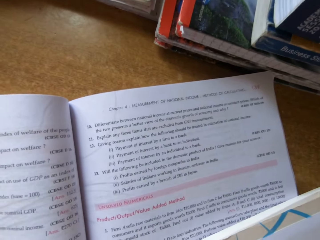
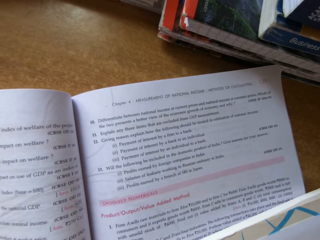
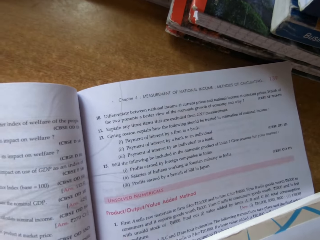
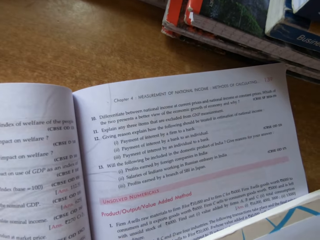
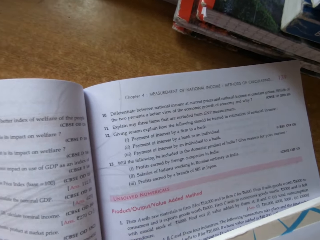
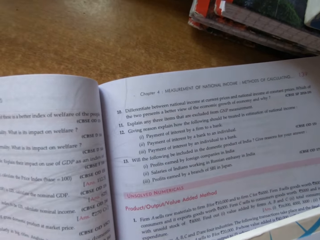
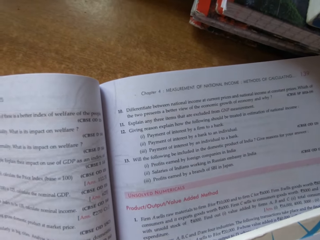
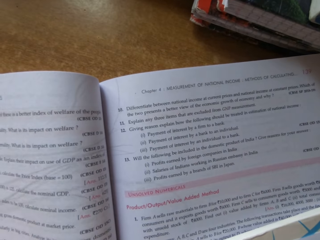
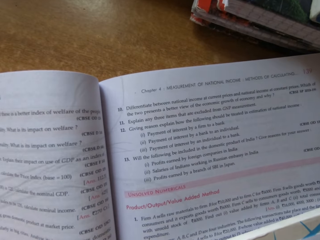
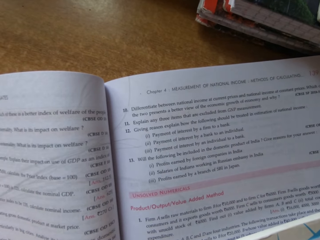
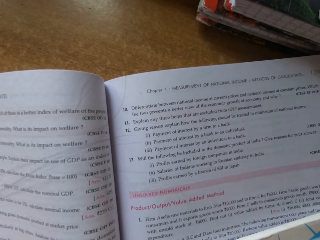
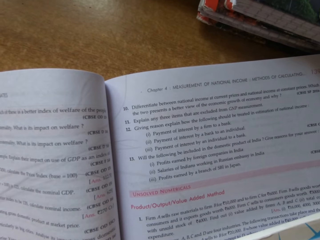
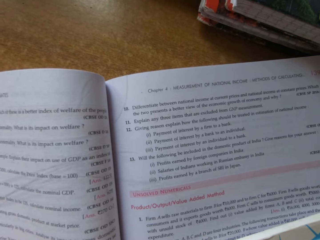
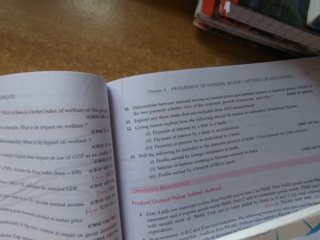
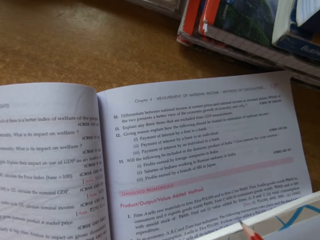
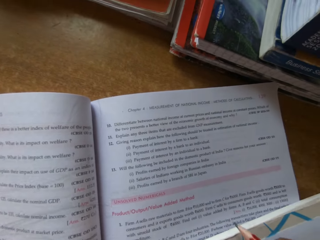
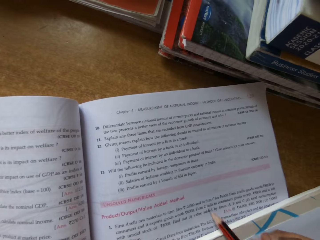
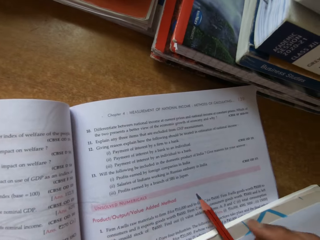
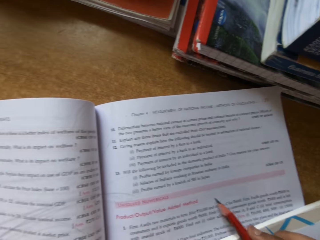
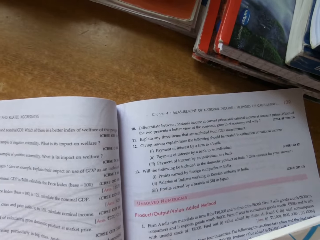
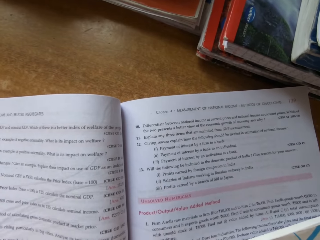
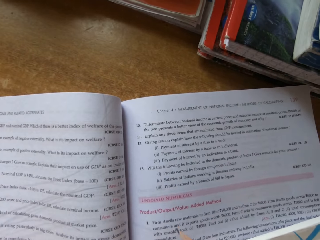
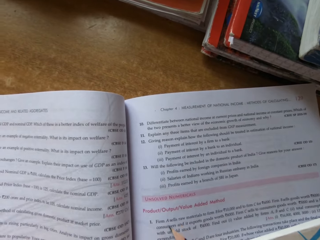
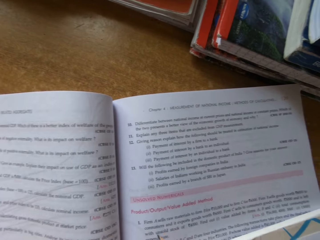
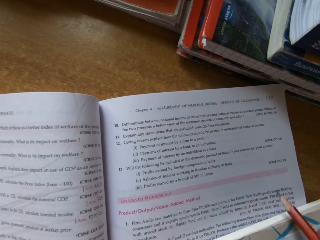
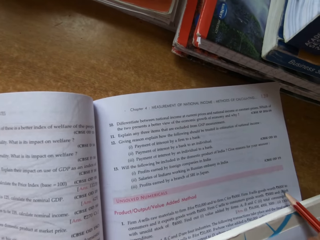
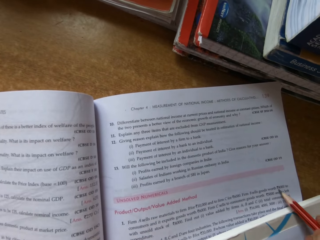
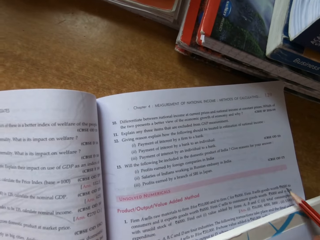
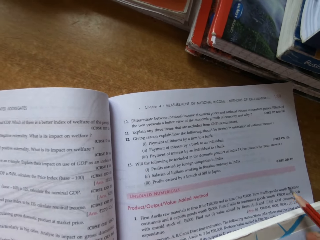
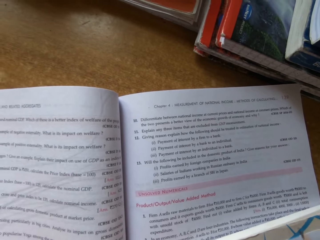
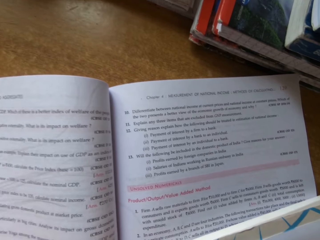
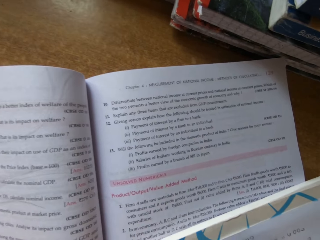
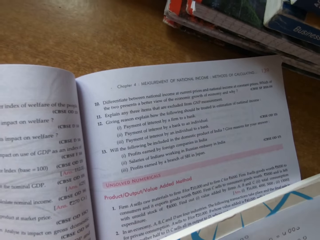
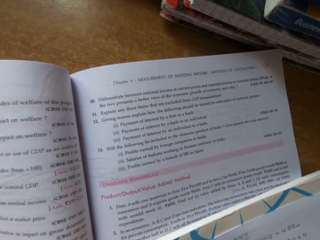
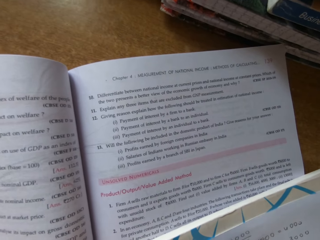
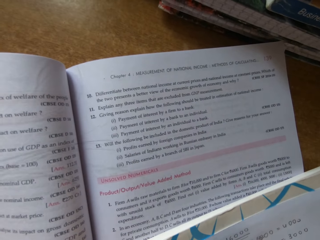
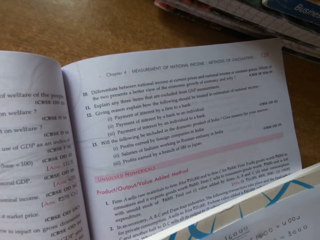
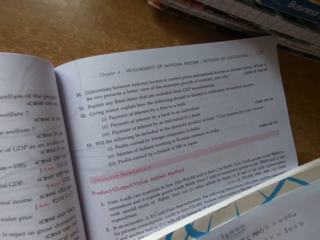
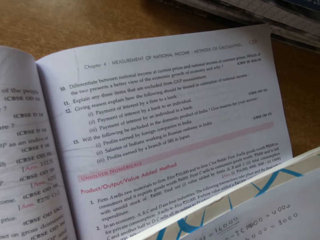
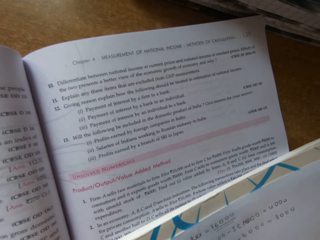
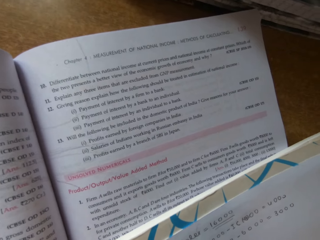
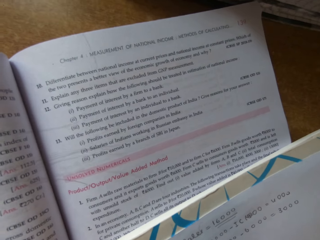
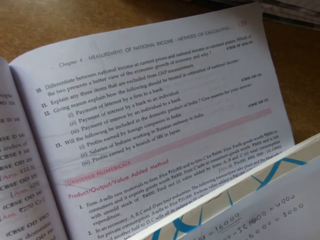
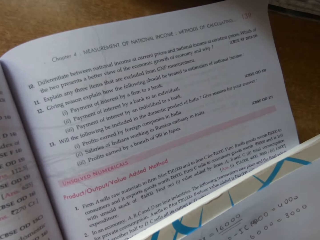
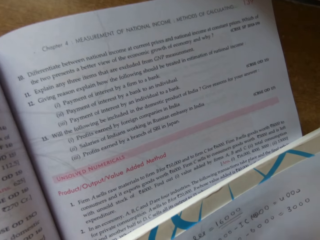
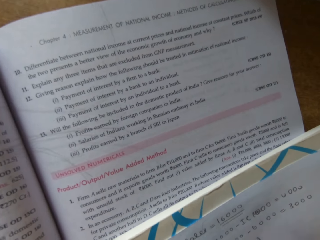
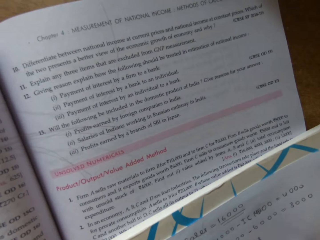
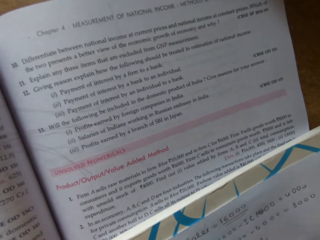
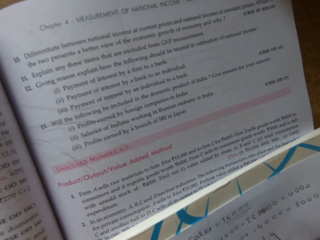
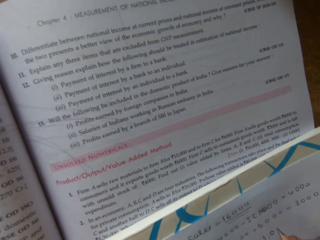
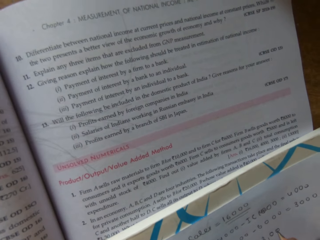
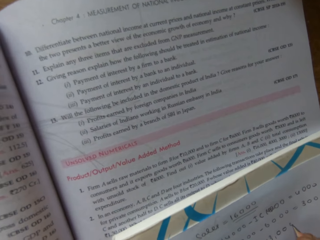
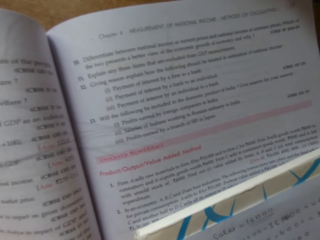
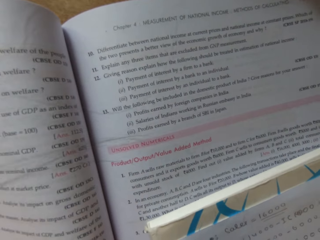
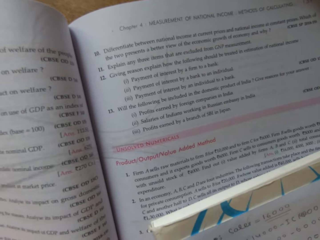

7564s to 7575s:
The camera wearer writes on the book.

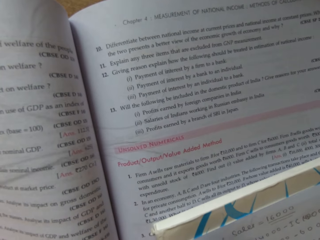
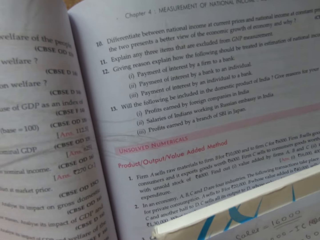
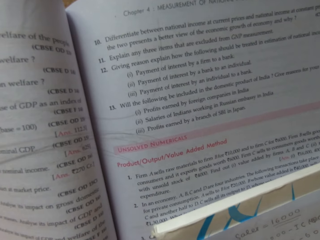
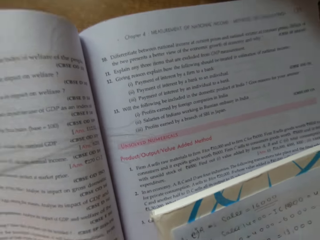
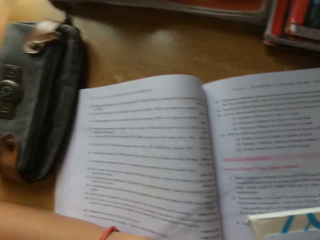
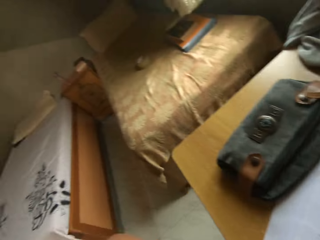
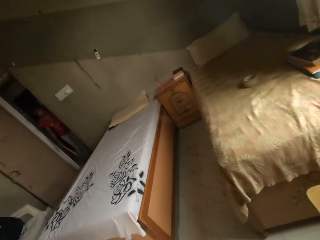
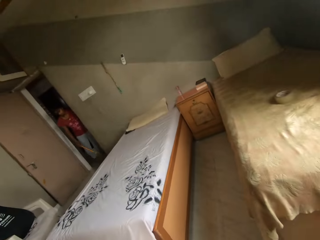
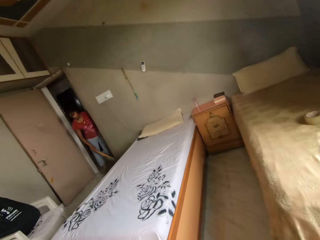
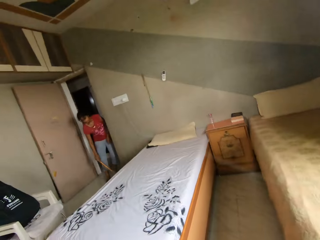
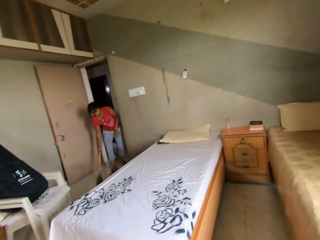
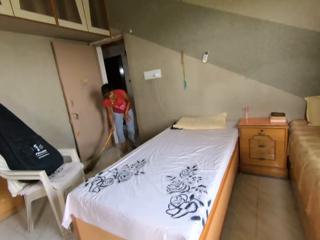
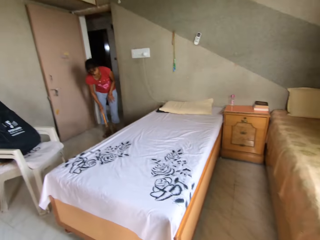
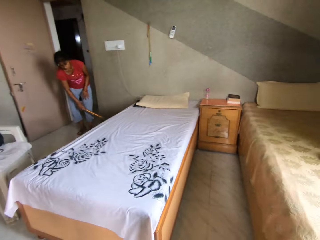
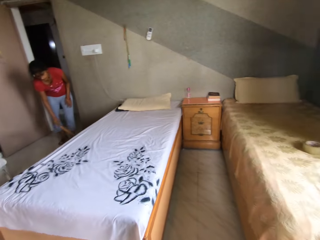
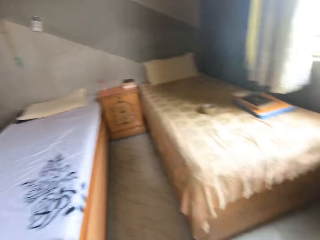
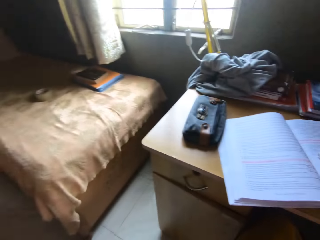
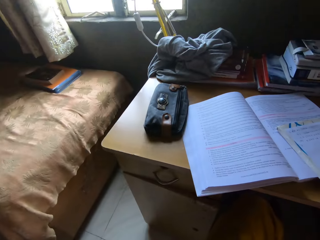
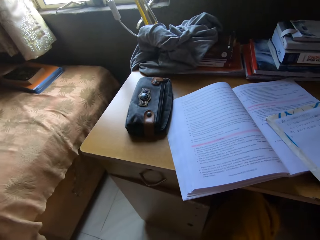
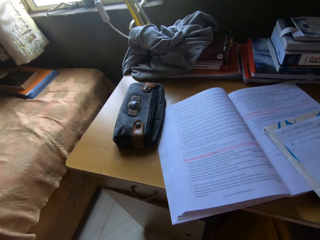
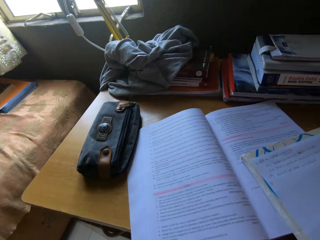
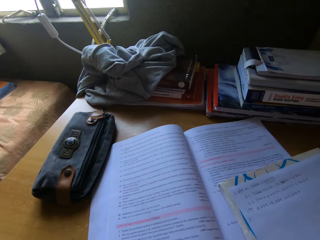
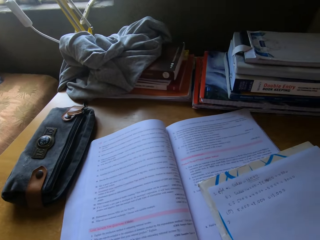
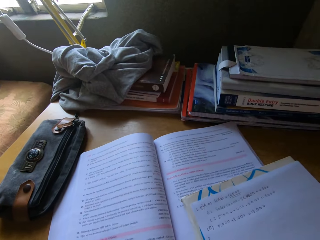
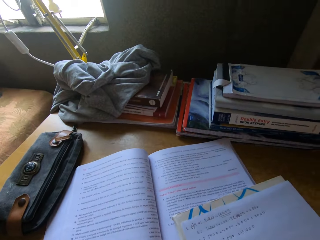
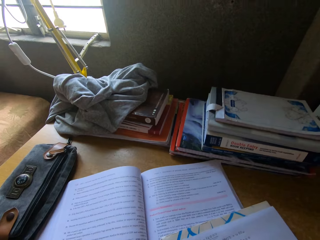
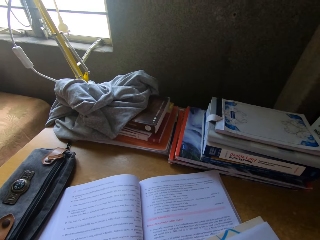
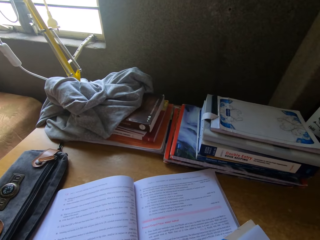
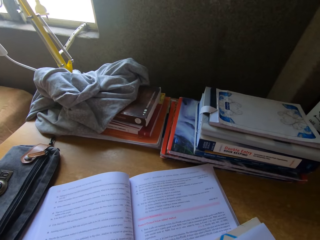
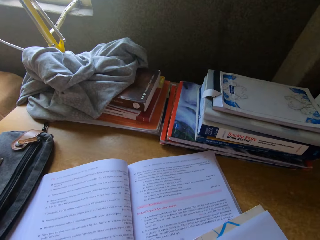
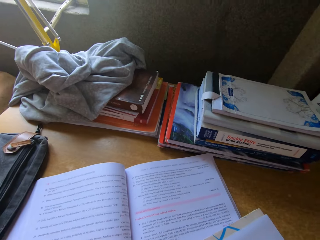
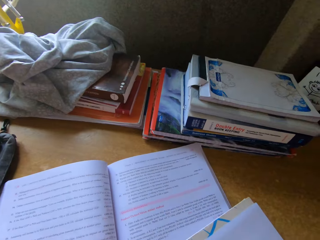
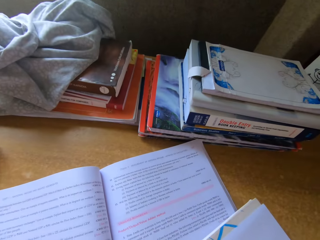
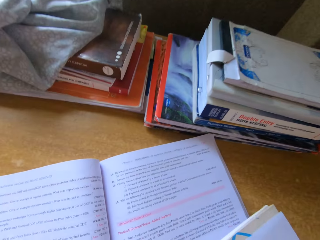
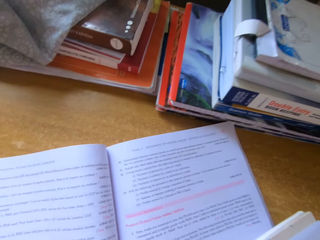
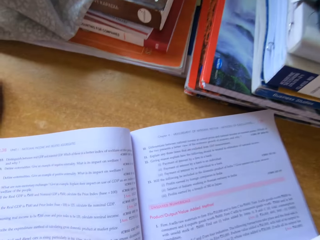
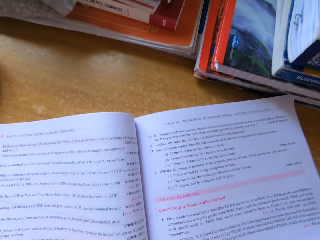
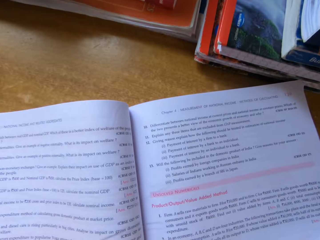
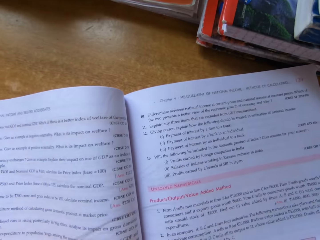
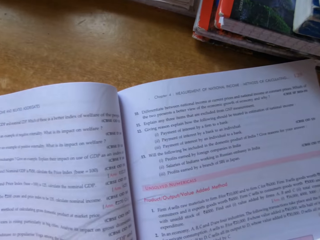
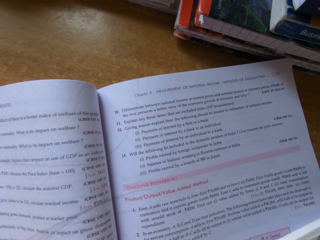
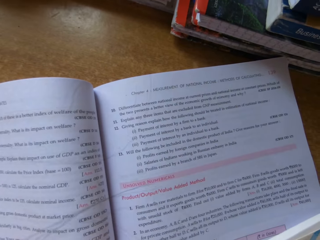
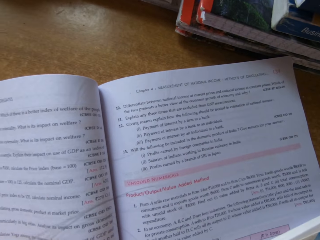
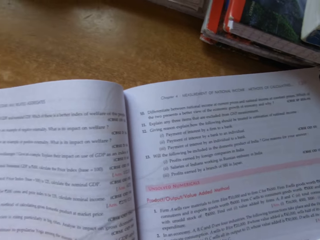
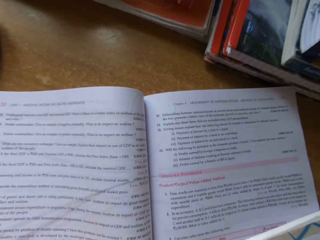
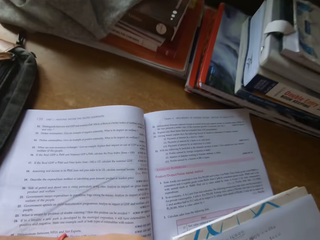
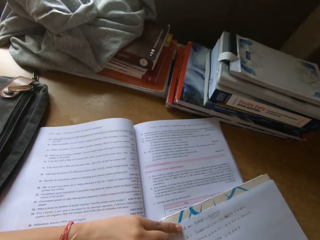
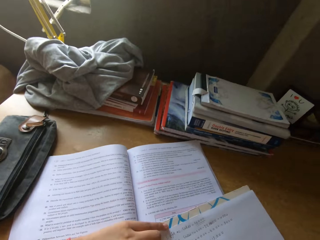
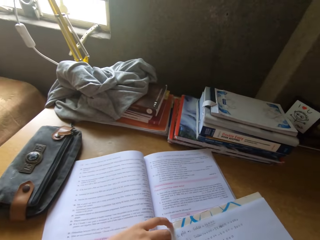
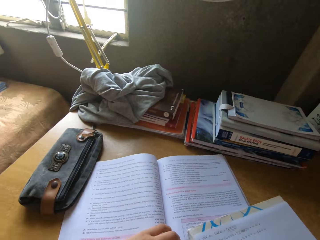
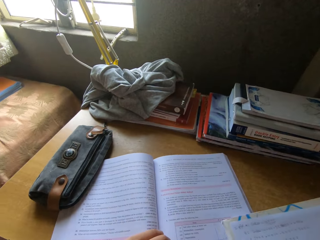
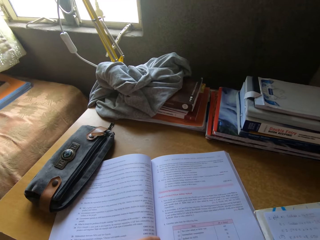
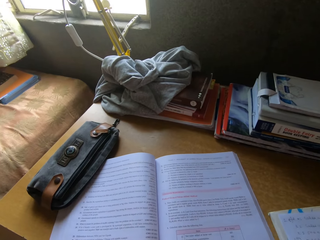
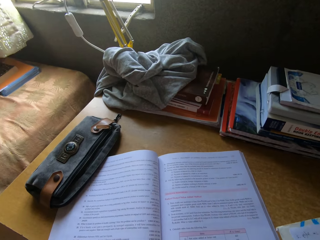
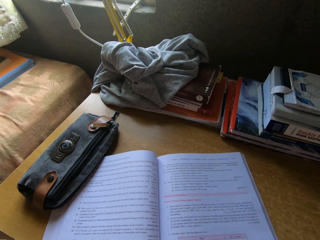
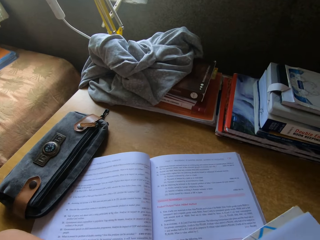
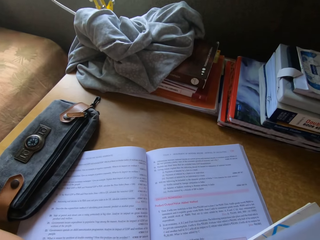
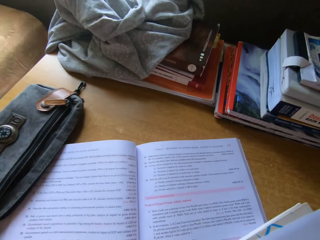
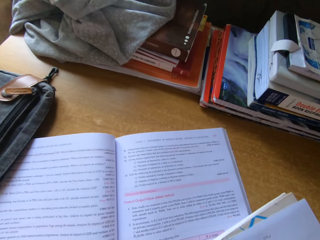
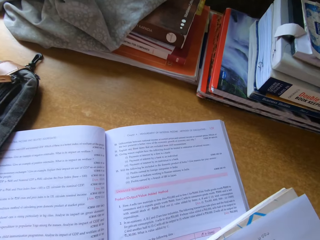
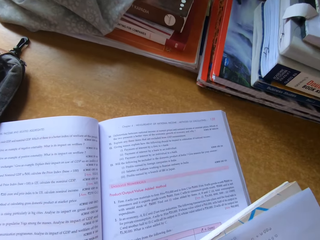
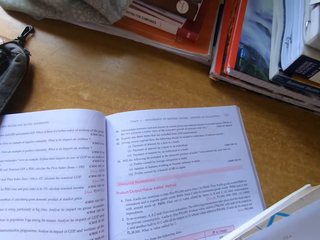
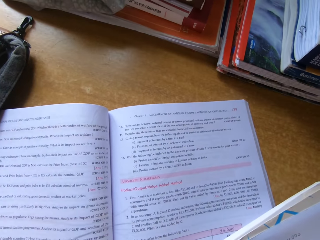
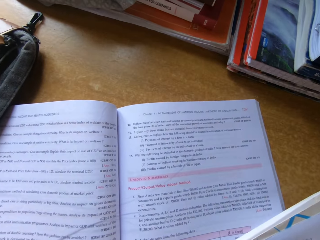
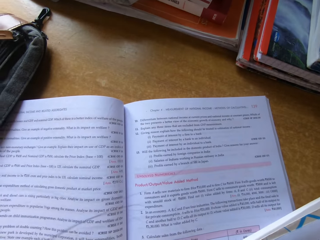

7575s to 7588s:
The camera wearer looks around the room. A woman cleans the floor. The camera wearer looks around. They look at the book. They hold the book.
